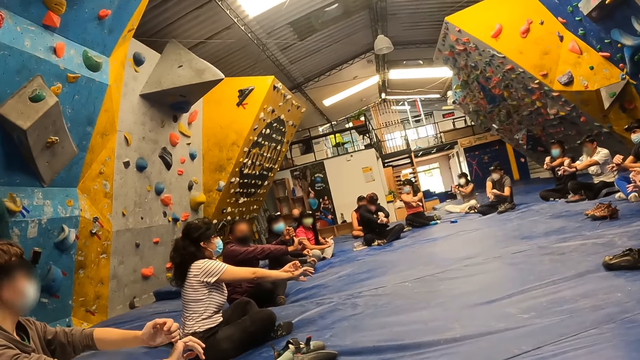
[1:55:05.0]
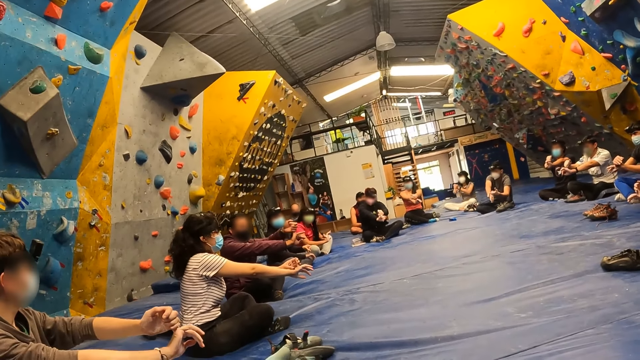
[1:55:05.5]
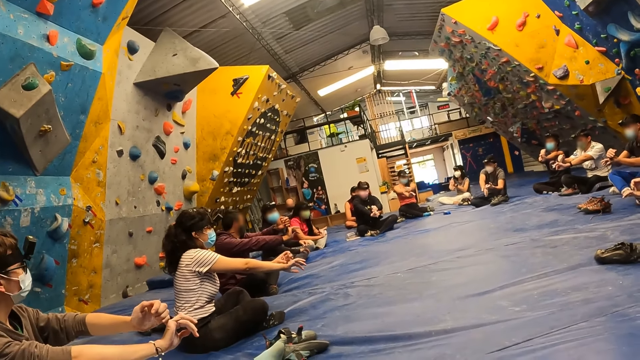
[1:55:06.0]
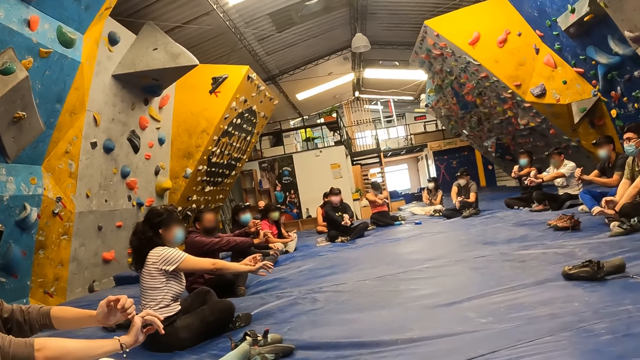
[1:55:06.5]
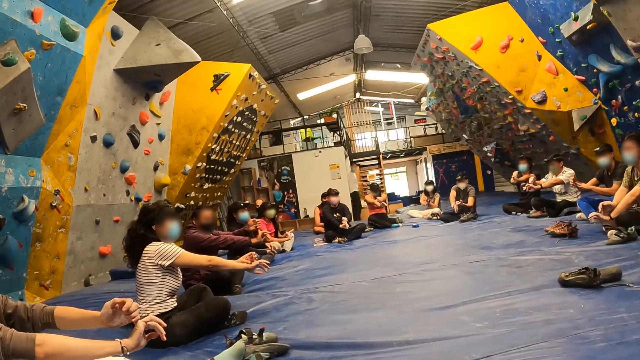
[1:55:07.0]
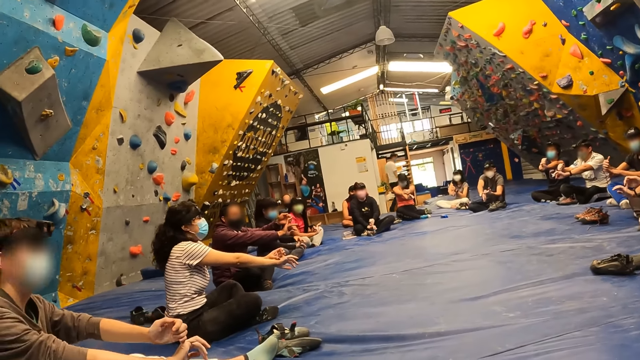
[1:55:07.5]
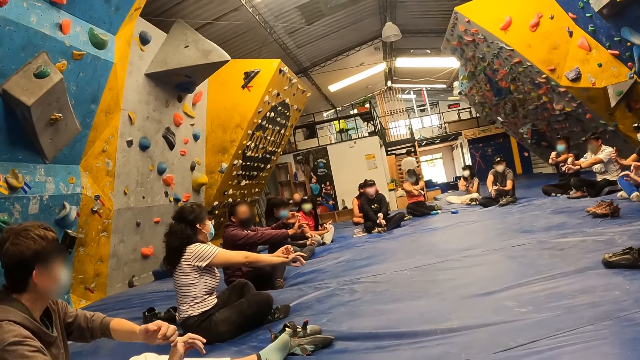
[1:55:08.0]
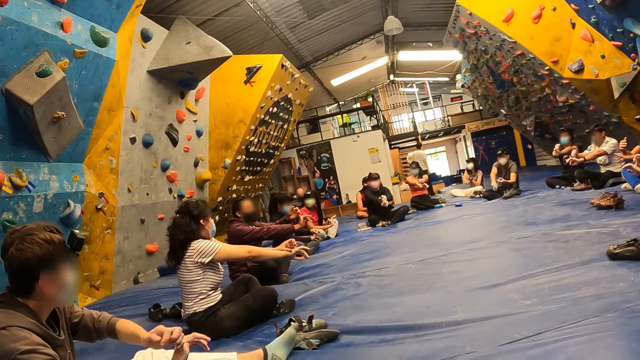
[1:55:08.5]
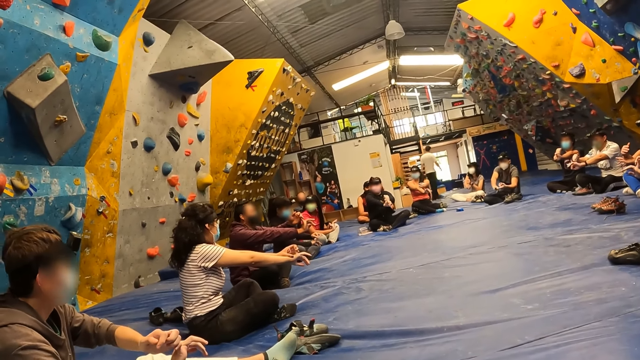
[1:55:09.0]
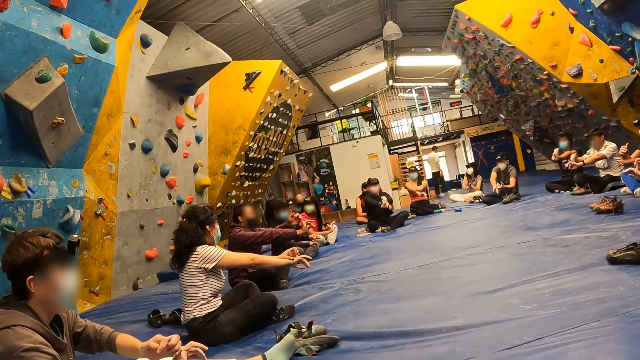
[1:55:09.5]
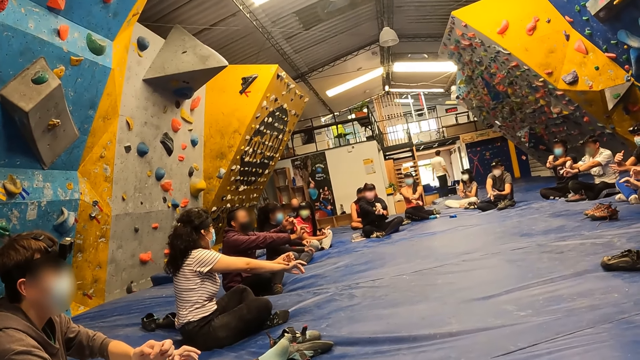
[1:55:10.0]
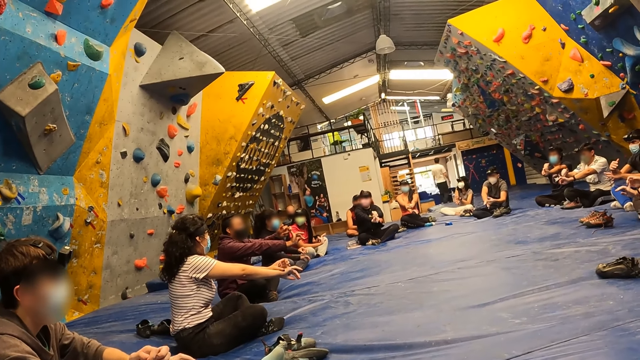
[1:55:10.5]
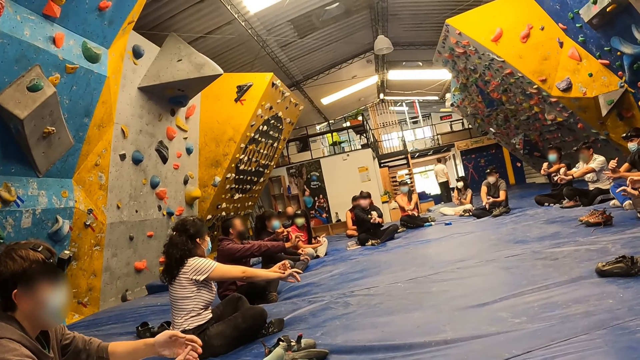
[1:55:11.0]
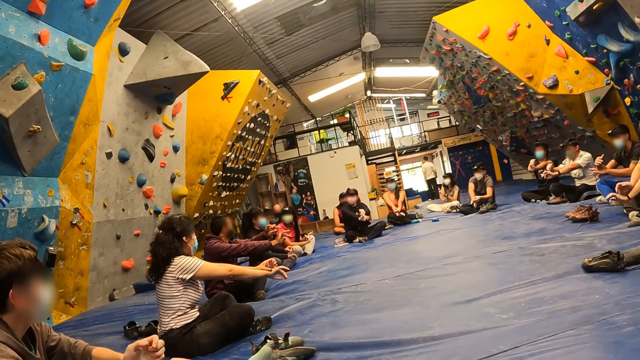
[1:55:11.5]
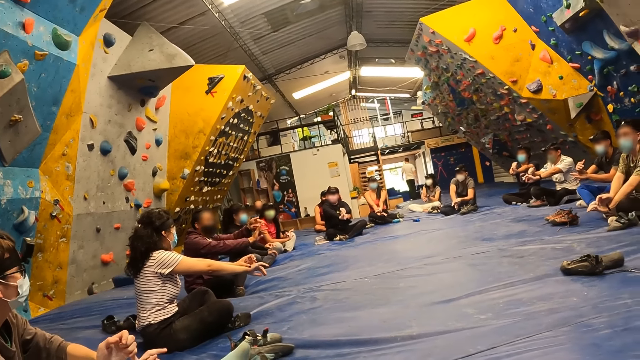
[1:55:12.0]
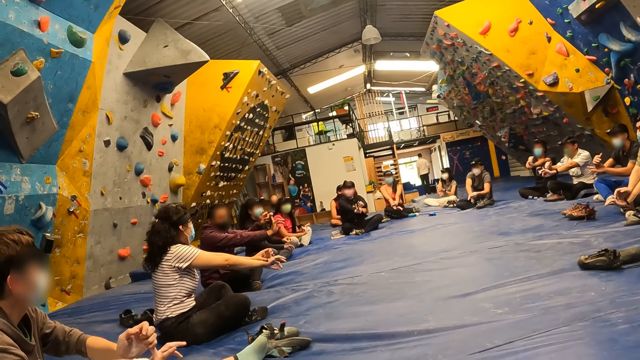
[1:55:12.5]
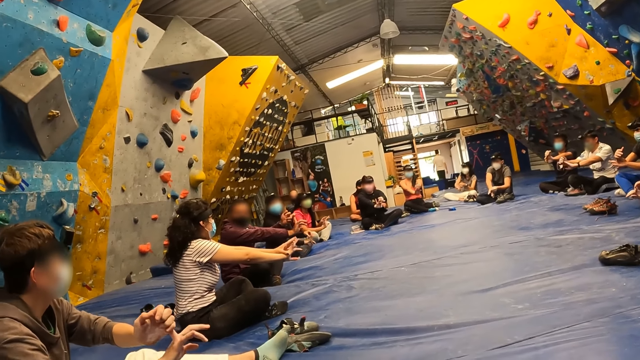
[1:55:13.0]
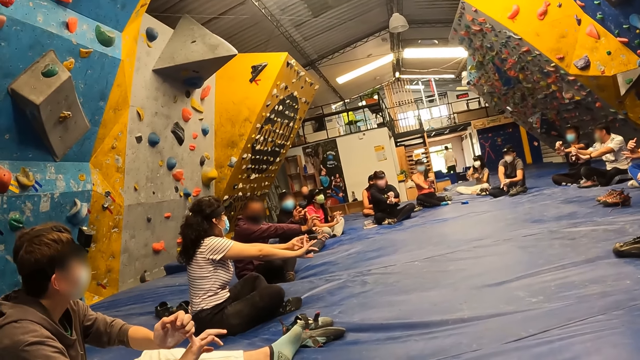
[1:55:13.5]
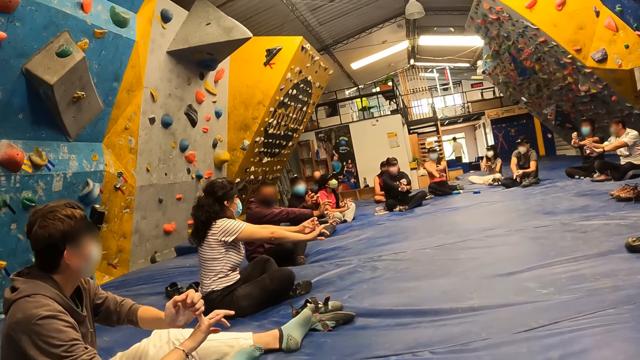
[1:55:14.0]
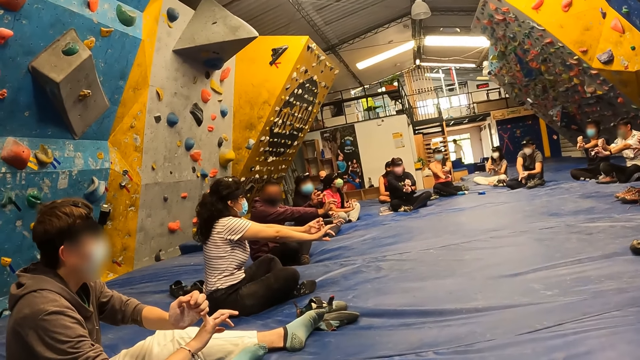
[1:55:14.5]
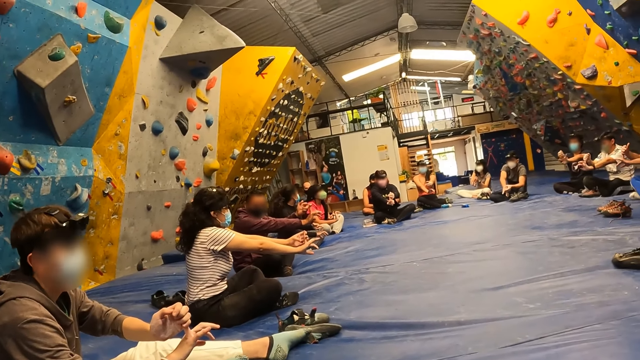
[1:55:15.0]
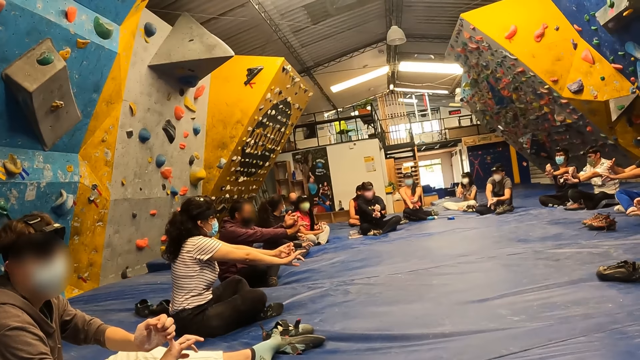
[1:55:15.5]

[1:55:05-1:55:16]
A man walks on the other side. A lady stretches a finger.

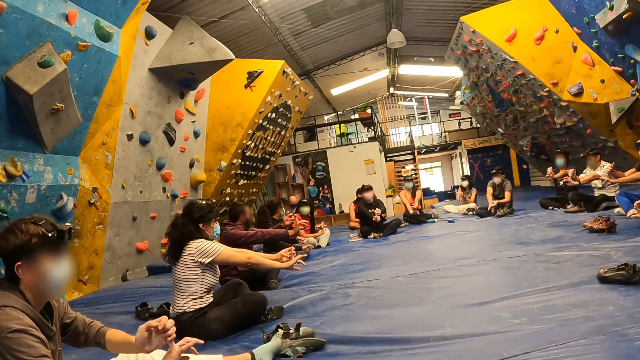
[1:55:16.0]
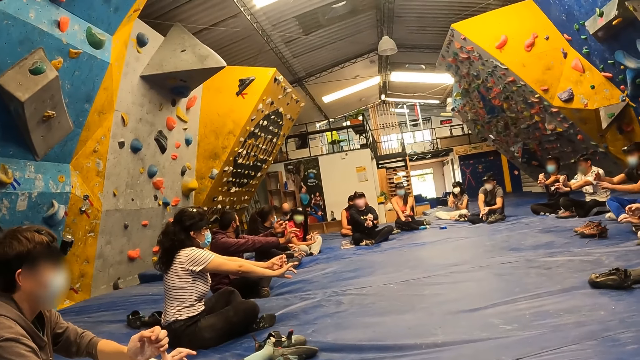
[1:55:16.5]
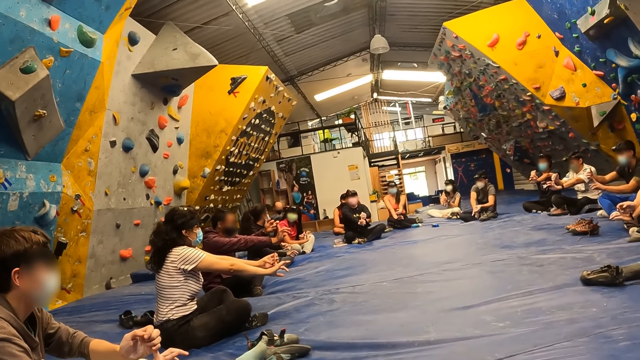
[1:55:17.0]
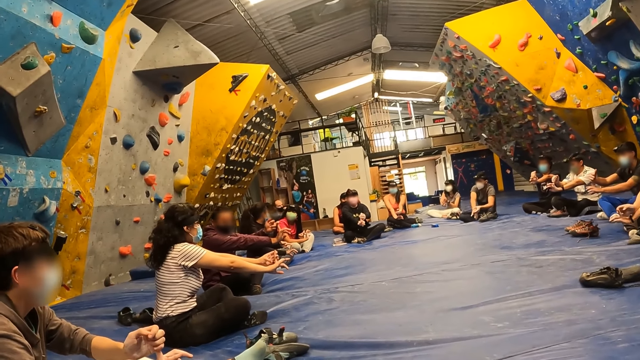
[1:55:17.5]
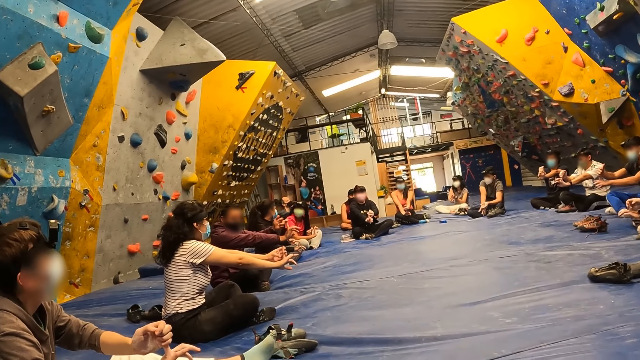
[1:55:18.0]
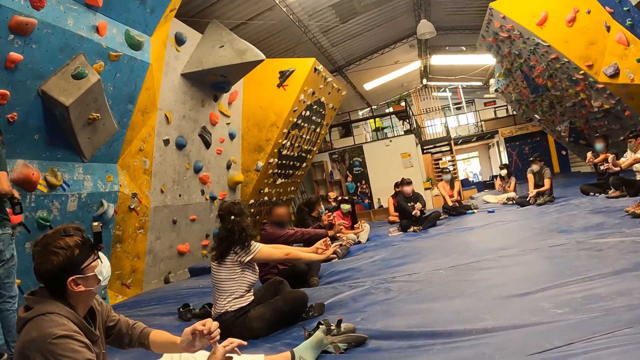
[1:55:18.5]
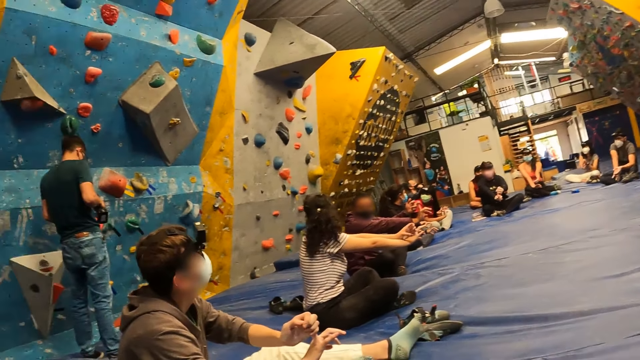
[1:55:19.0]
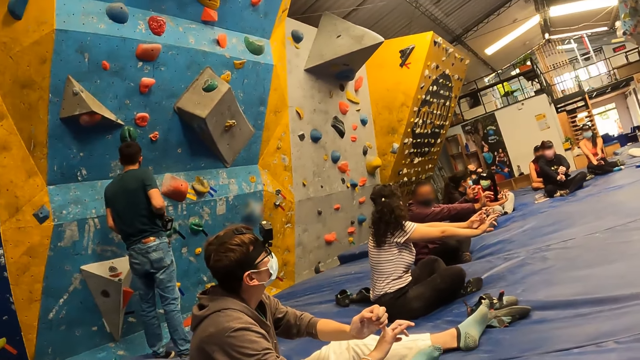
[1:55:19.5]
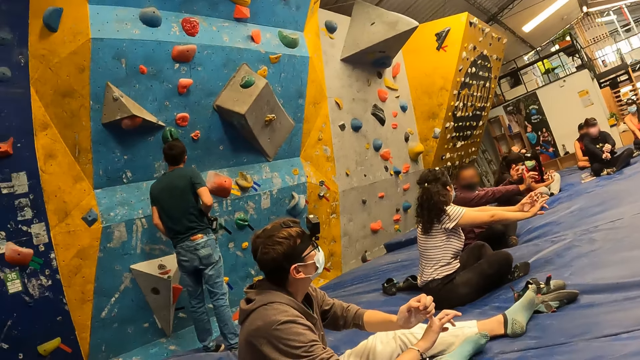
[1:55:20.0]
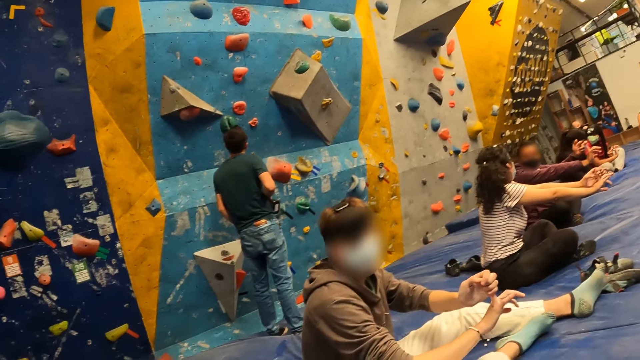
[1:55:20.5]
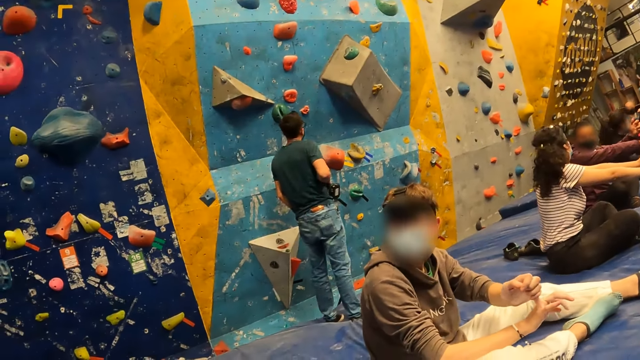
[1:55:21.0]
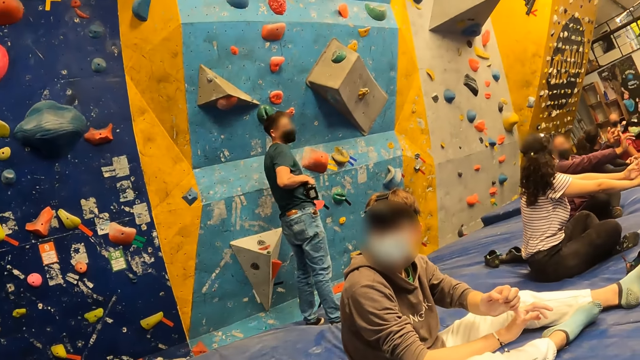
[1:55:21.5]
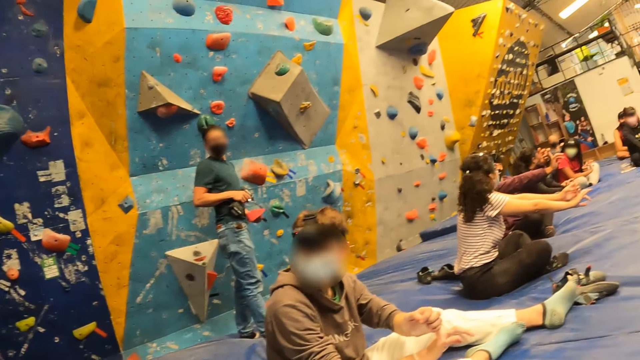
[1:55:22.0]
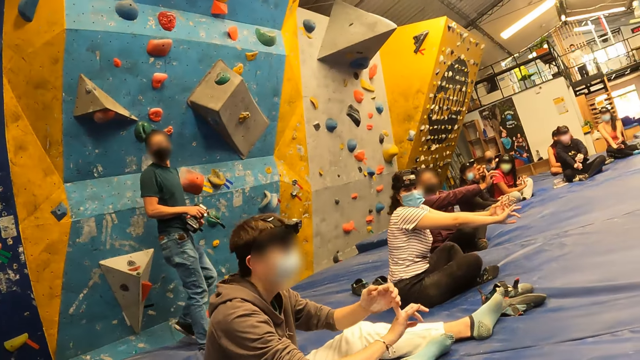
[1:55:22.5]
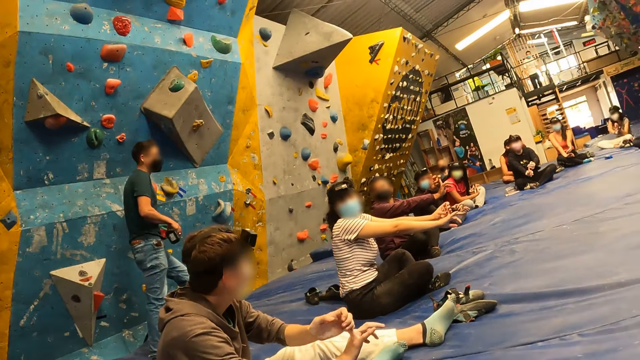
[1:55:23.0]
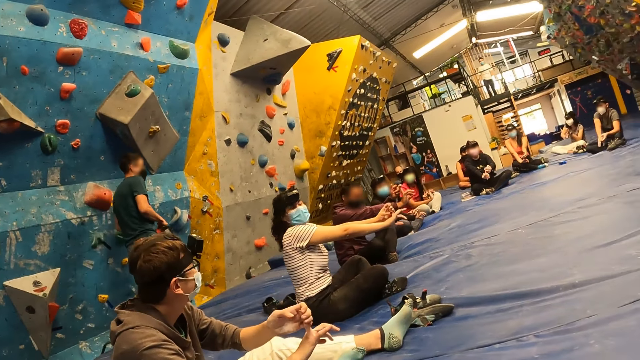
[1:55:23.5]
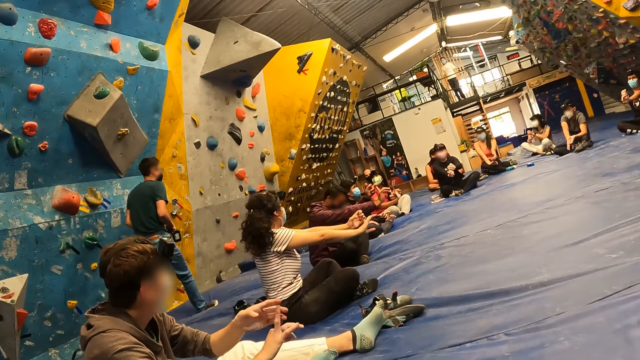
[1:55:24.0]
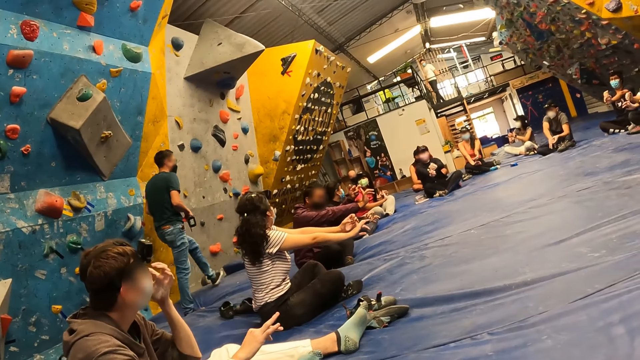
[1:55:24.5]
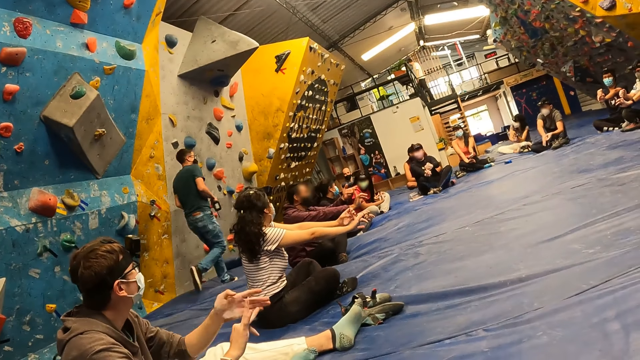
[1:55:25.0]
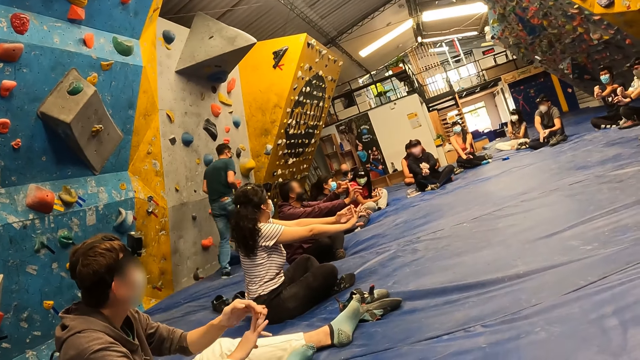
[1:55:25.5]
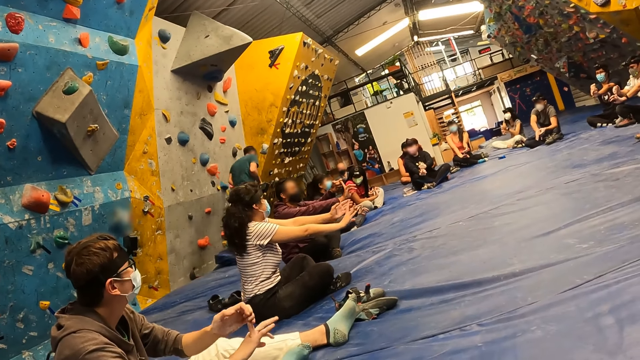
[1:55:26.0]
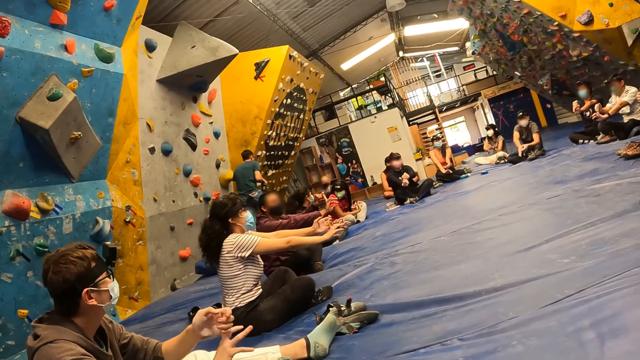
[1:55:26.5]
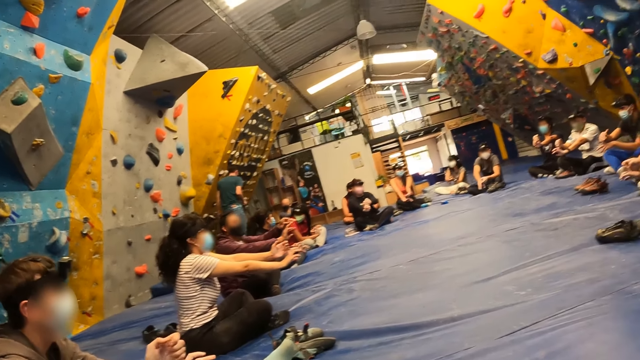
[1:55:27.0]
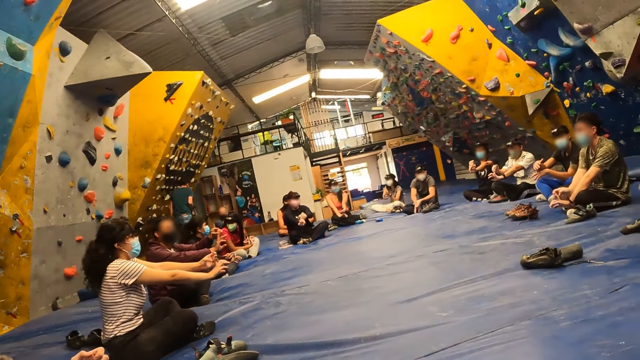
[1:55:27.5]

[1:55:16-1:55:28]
A man stretches a finger. The camera wearer looks around. Another man looks around. A third man looks around. The third man walks around.
